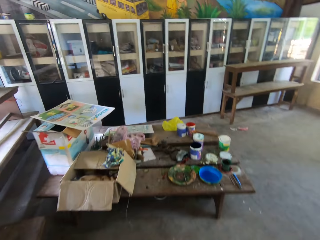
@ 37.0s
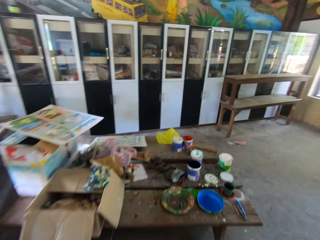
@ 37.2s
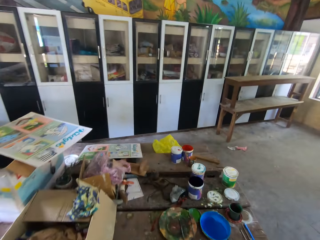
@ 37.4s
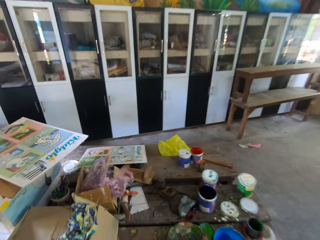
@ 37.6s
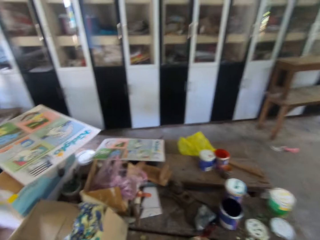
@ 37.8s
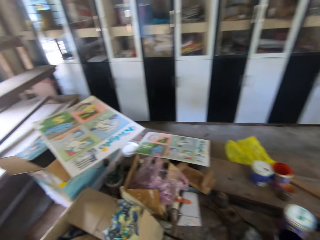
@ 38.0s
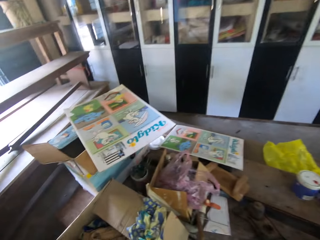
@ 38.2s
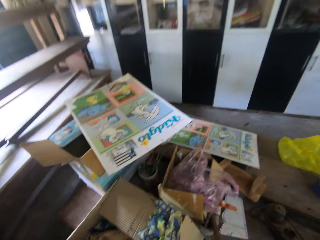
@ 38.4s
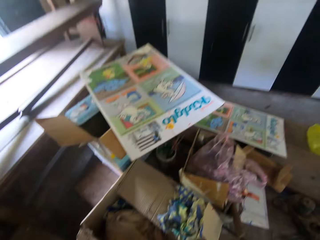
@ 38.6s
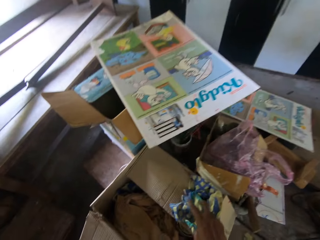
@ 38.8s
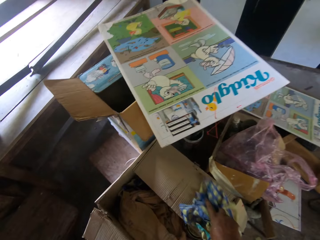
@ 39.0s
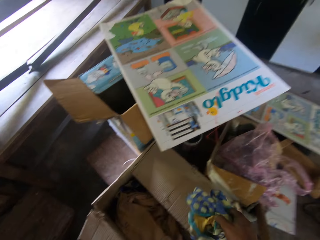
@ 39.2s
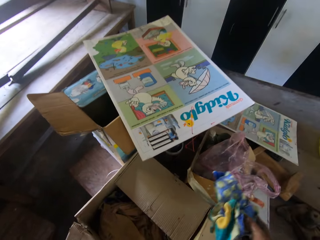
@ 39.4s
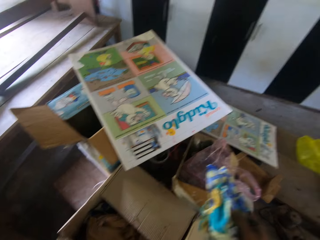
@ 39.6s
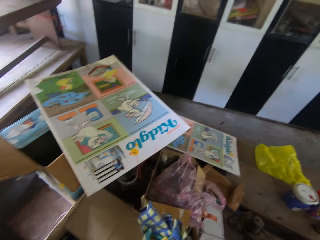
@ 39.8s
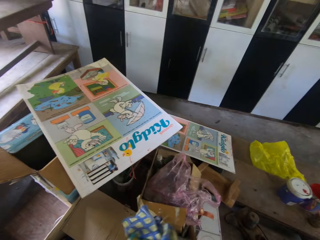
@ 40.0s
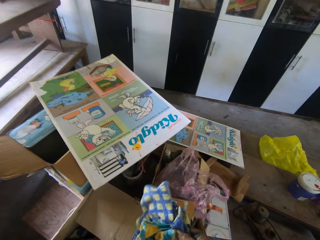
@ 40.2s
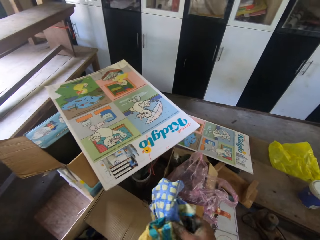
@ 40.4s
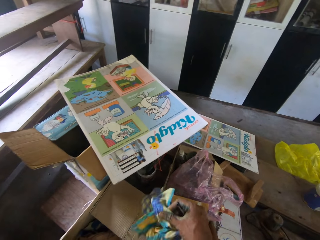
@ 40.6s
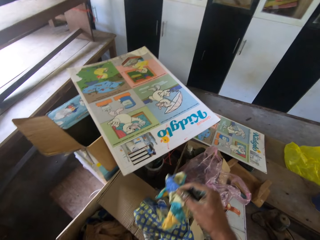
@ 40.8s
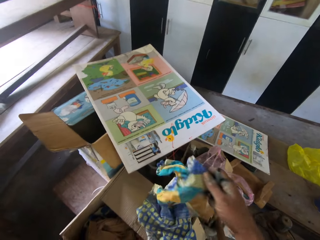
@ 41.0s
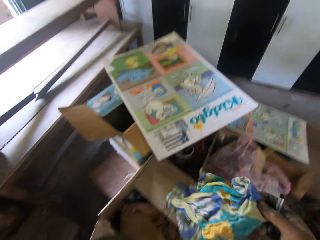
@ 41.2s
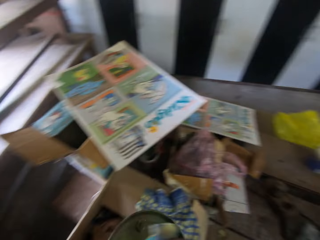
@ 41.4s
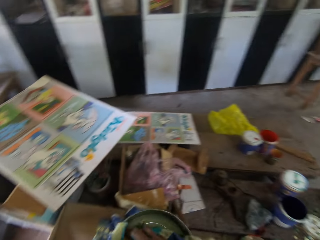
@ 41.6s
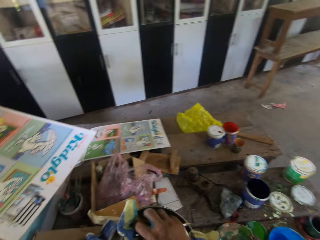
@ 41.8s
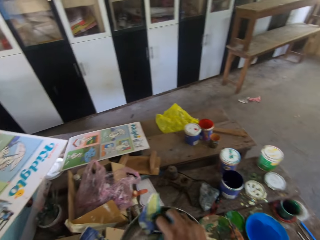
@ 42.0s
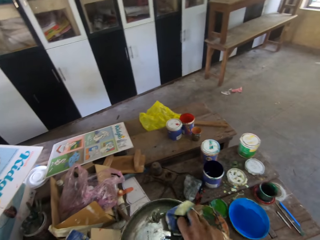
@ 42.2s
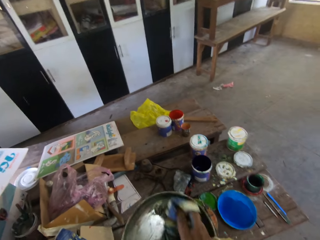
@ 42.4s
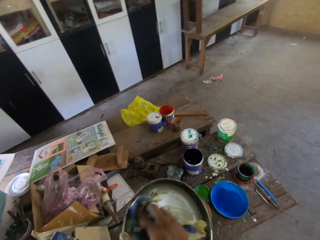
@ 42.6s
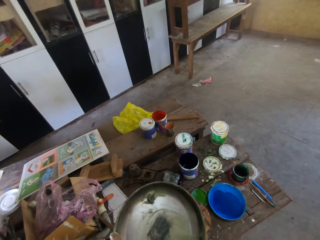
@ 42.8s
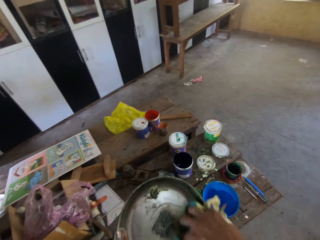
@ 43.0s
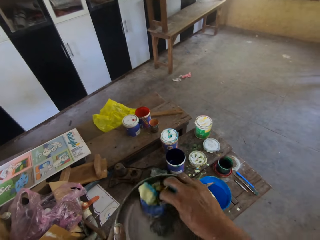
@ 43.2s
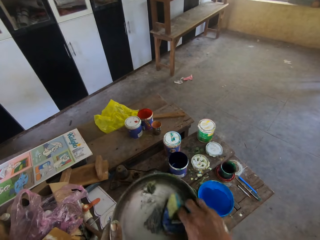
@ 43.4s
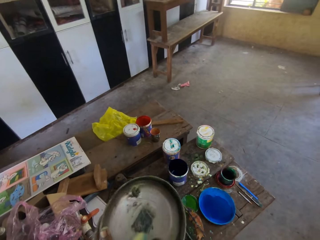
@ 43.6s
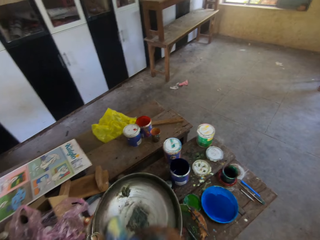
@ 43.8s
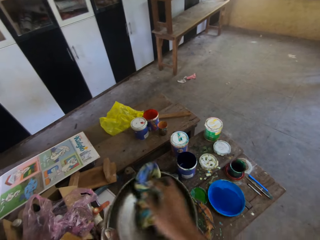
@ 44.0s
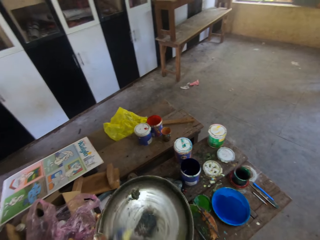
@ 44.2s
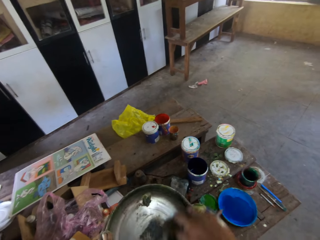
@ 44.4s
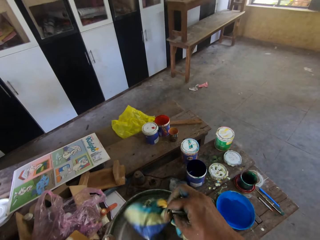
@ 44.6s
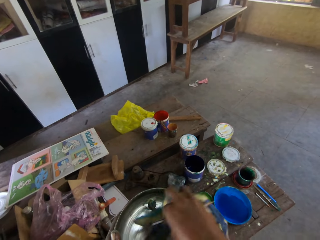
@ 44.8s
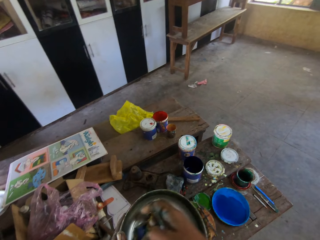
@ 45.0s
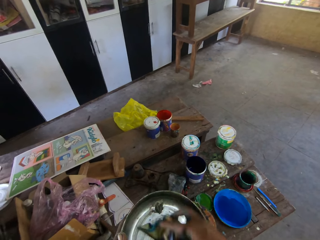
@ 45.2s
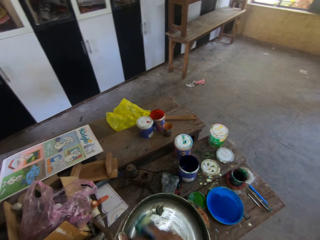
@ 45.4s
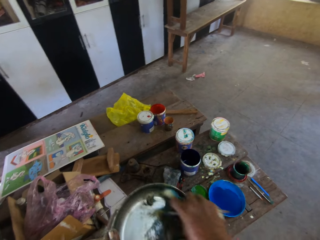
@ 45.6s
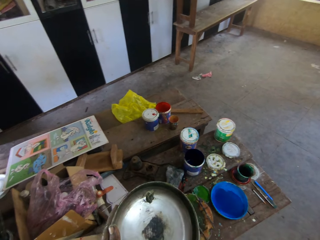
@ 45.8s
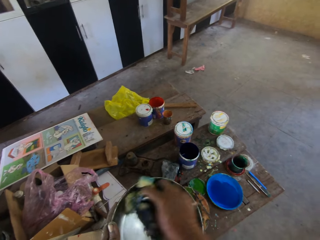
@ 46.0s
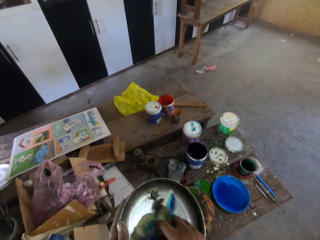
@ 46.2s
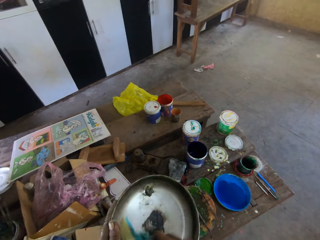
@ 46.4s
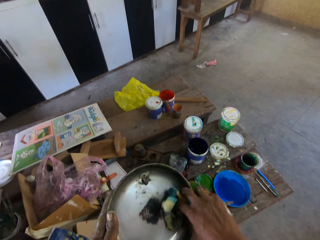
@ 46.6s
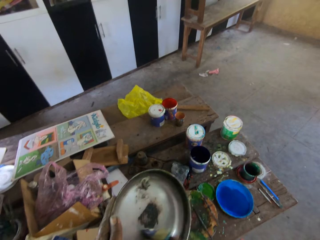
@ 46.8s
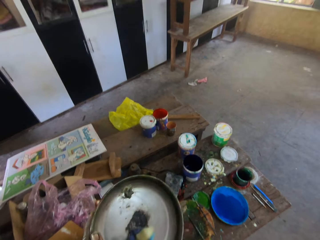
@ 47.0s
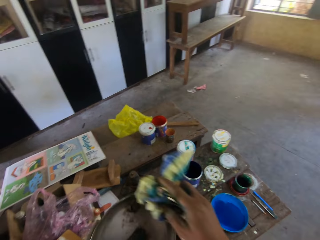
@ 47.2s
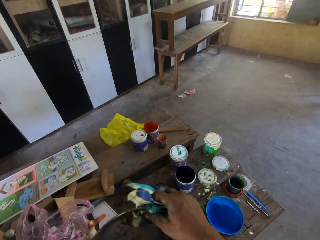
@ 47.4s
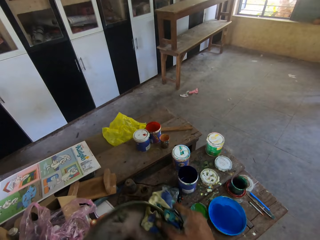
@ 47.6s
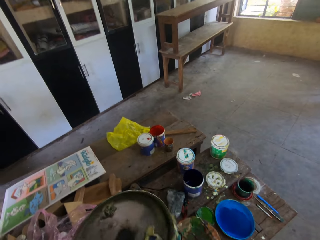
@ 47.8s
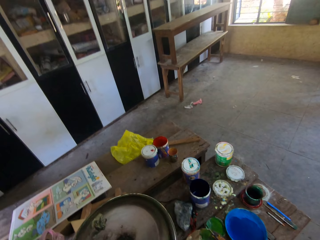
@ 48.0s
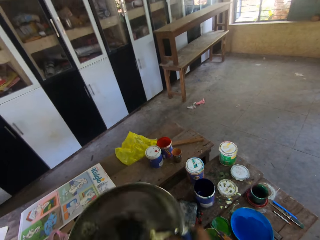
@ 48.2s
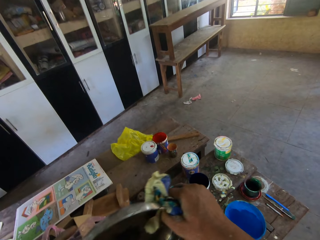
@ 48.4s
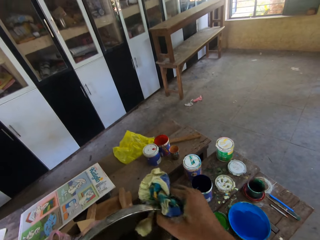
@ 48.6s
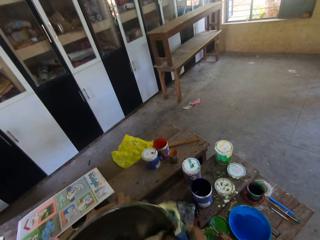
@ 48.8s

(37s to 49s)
The camera wearer picks a napkin or fabric from a carton on the table with his right hand. He wipes his hands with the fabric. He cleans the paint mixing bowl in his left hand with the napkin in his right hand. He picks something with something.

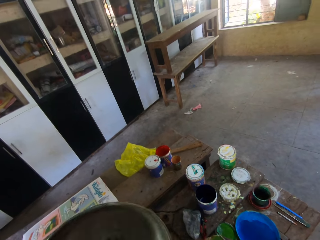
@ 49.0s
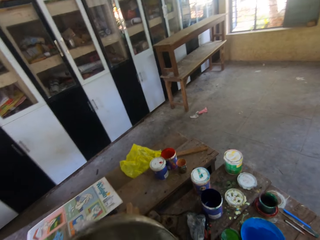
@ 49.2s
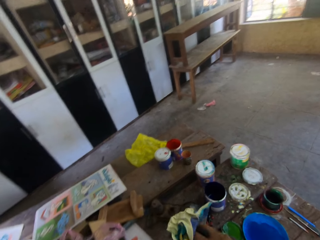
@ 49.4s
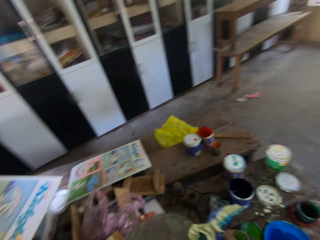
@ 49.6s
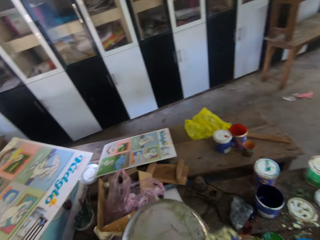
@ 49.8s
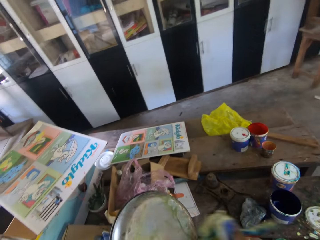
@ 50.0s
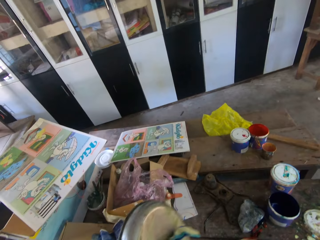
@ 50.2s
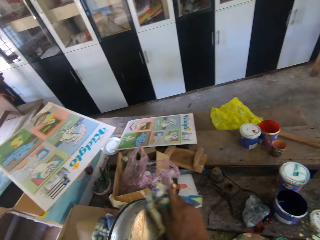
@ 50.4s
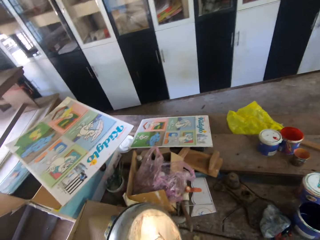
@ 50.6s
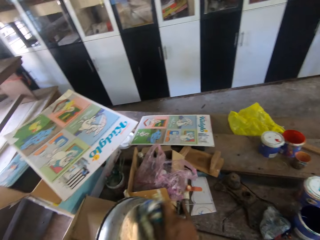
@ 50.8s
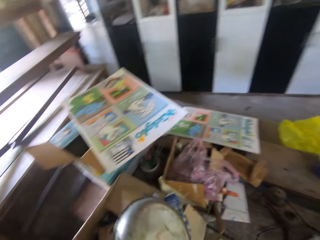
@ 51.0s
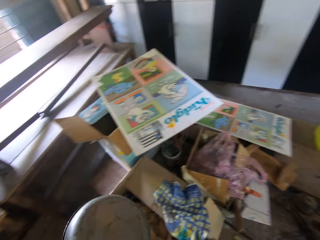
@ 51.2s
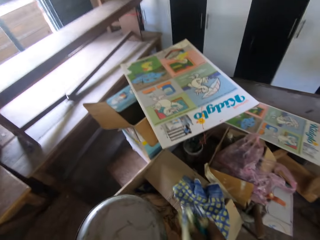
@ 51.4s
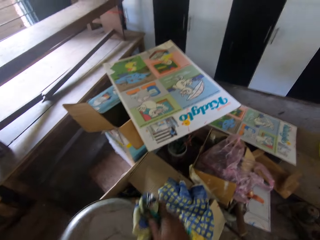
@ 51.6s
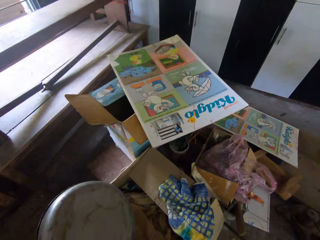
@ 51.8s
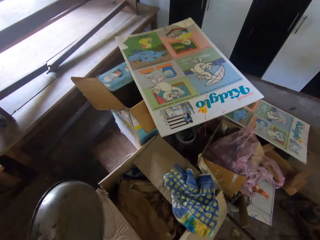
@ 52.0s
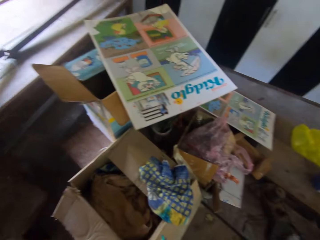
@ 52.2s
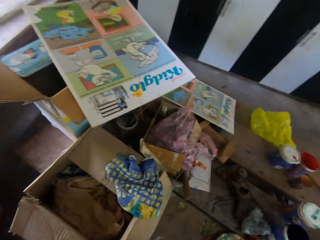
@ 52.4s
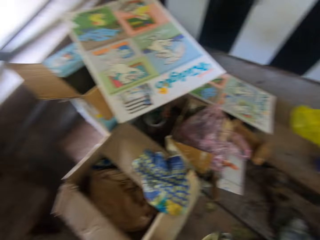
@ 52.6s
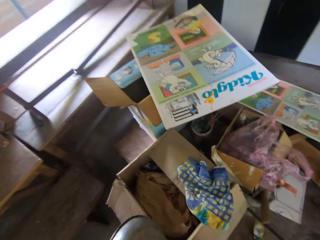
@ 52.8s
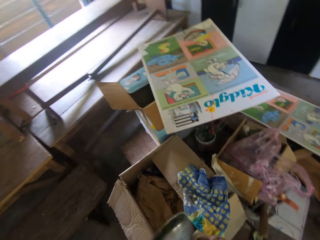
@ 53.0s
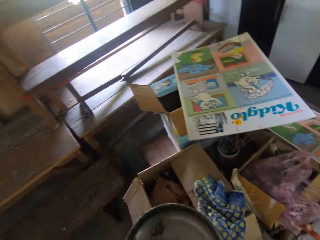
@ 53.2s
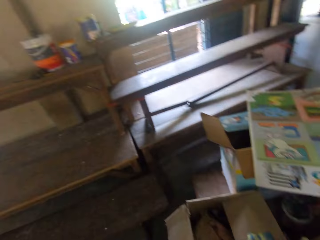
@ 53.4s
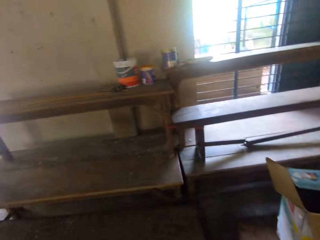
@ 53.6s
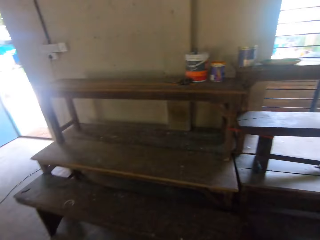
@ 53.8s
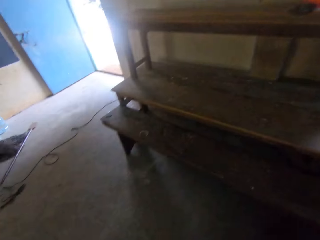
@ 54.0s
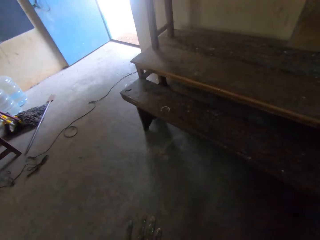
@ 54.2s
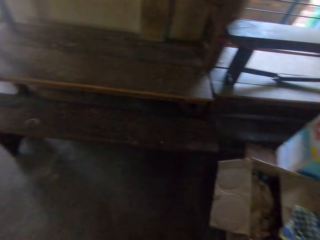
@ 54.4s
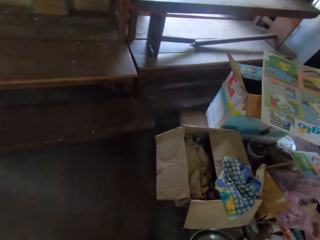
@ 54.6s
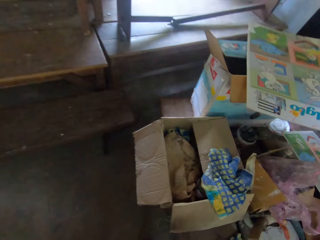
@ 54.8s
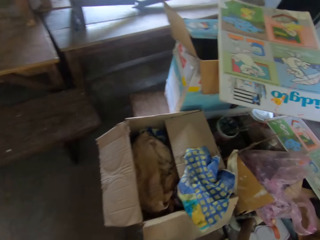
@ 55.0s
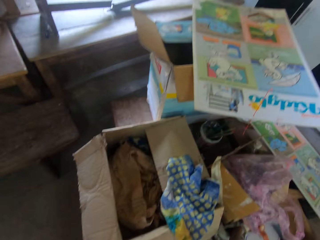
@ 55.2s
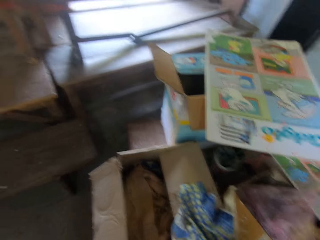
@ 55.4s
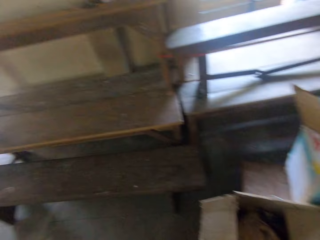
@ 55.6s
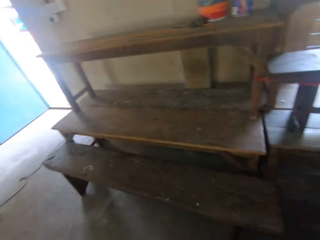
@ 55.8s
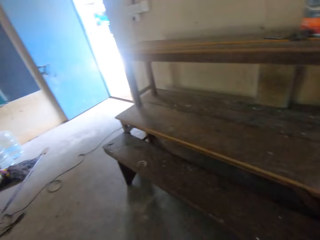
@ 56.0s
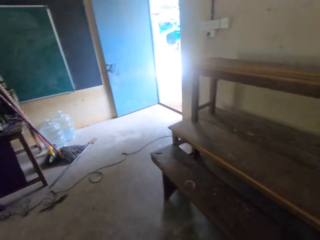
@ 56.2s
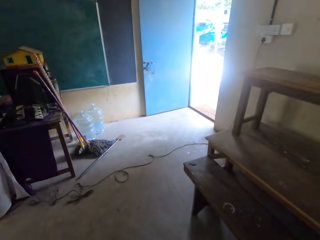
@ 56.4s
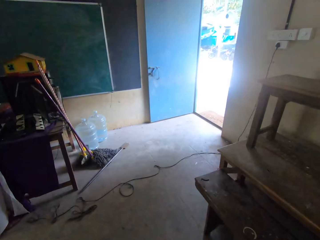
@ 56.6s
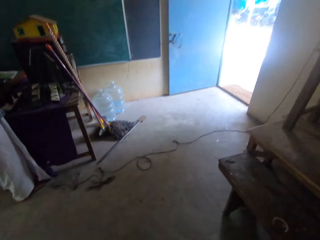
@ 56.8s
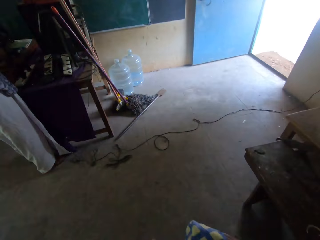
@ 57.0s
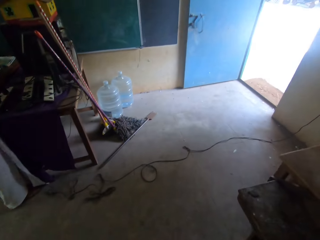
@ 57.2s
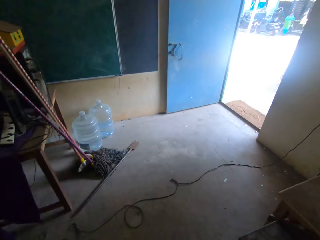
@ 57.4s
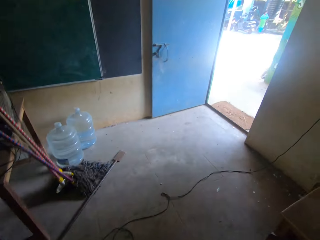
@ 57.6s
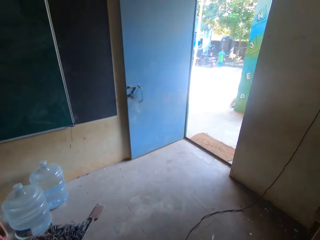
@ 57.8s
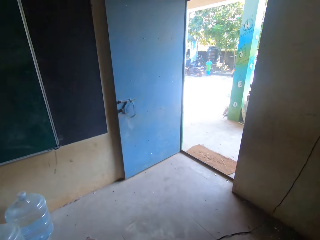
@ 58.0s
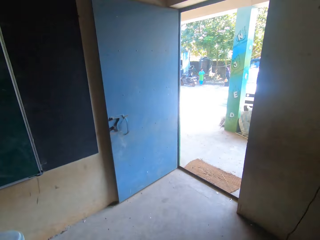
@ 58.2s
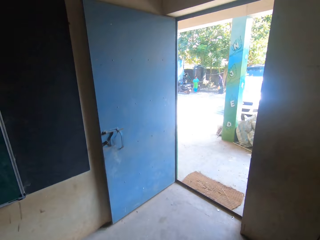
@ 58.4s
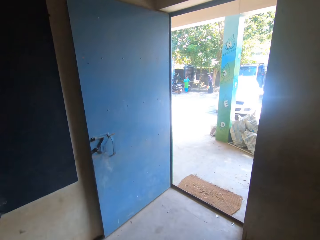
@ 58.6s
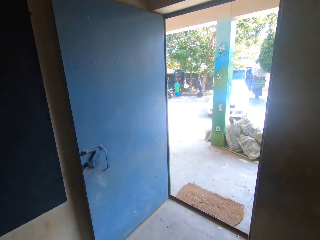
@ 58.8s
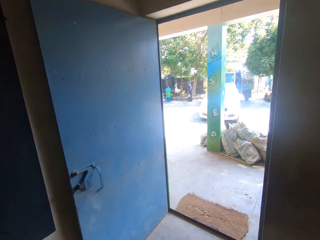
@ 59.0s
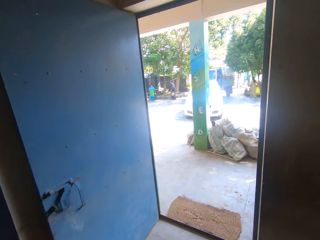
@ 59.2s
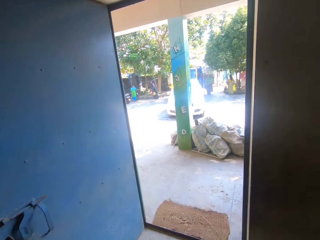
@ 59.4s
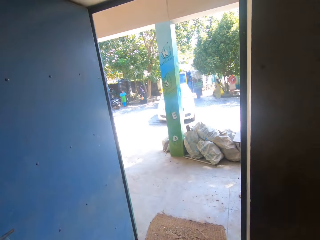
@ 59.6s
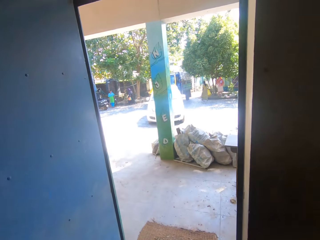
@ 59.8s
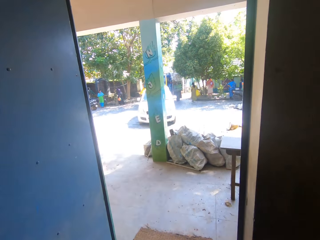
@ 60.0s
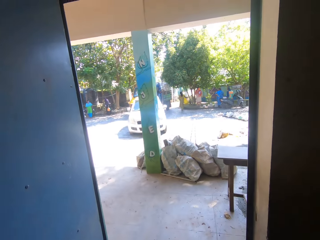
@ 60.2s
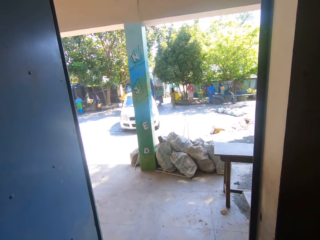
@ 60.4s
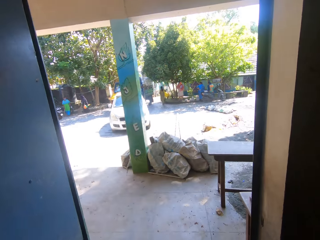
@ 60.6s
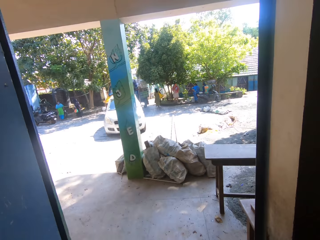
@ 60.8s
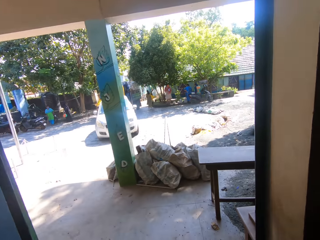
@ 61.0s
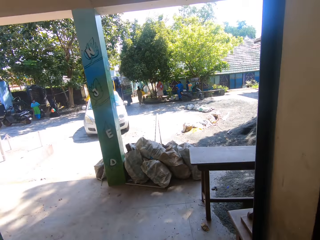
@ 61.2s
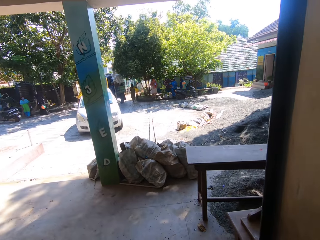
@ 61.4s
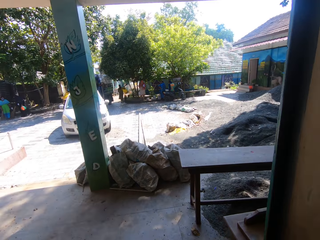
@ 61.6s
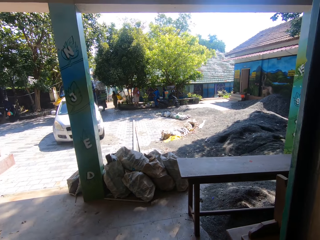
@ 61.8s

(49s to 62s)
The camera wearer drops the napkin in his right hand on the table. He looks around. He drops the paint mixing bowl in his left hand on the table. He walks around the room.
